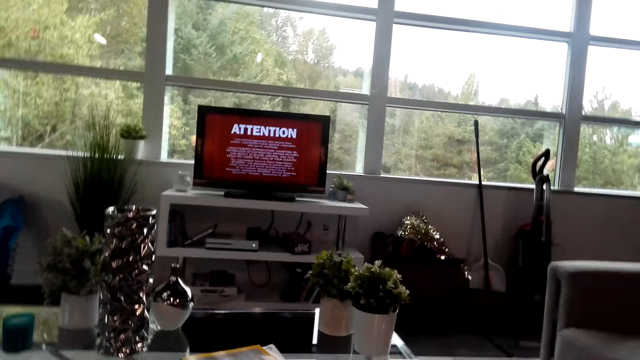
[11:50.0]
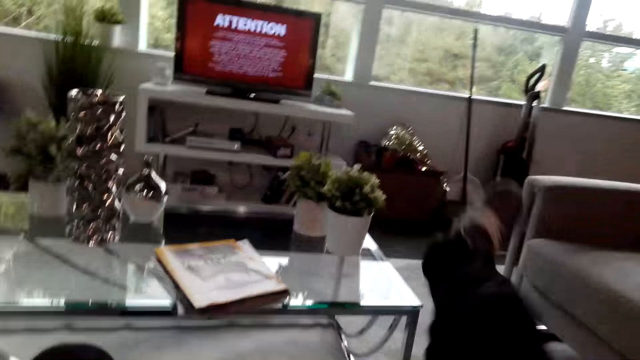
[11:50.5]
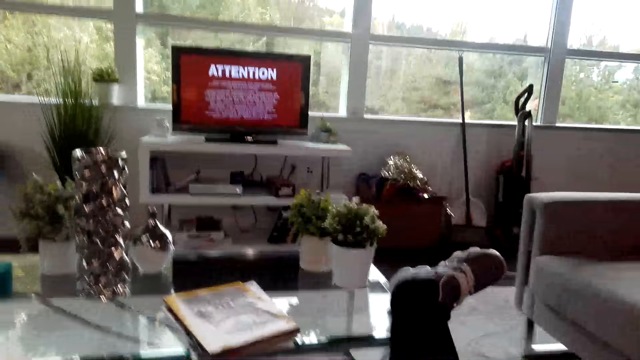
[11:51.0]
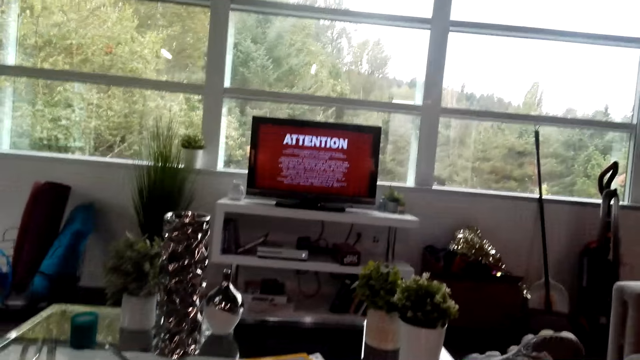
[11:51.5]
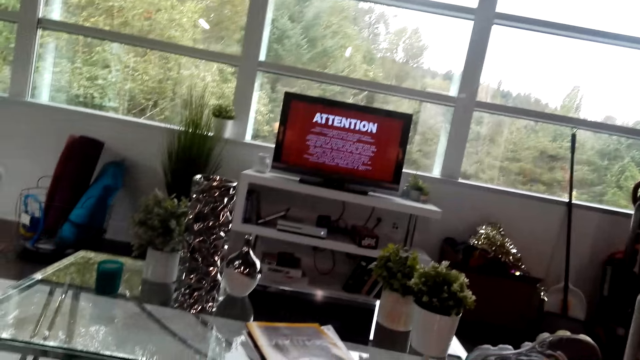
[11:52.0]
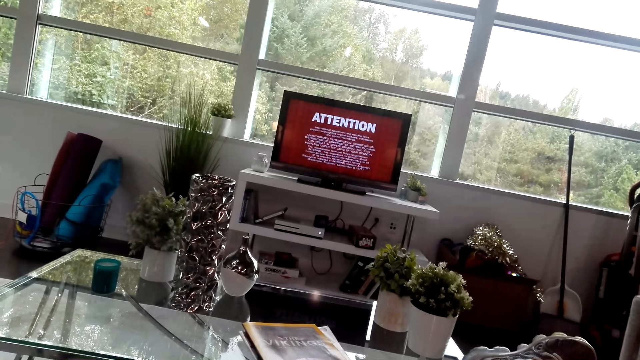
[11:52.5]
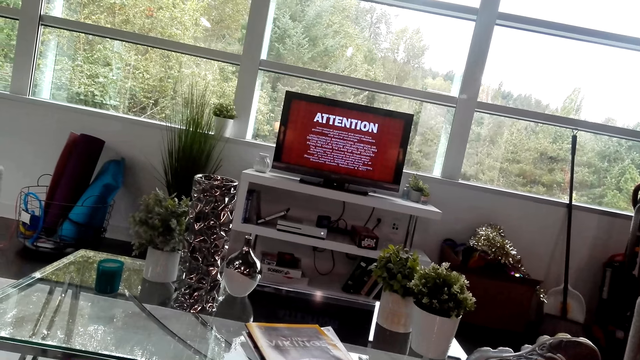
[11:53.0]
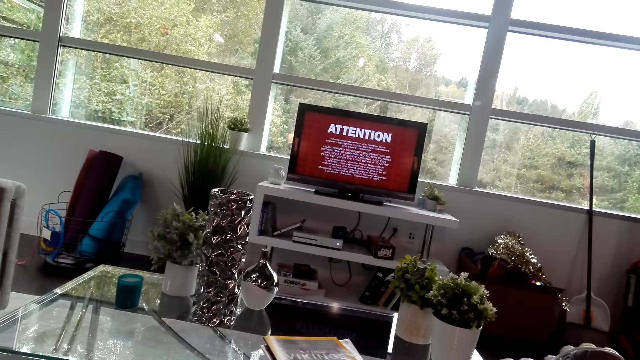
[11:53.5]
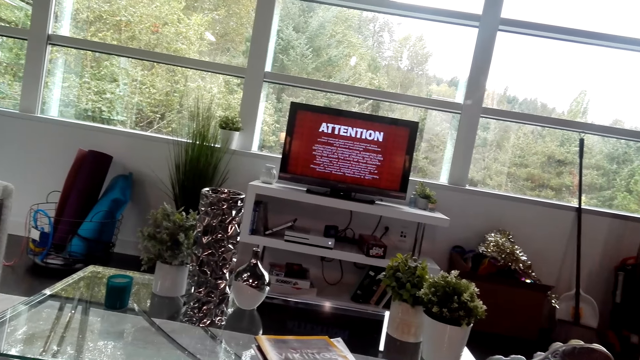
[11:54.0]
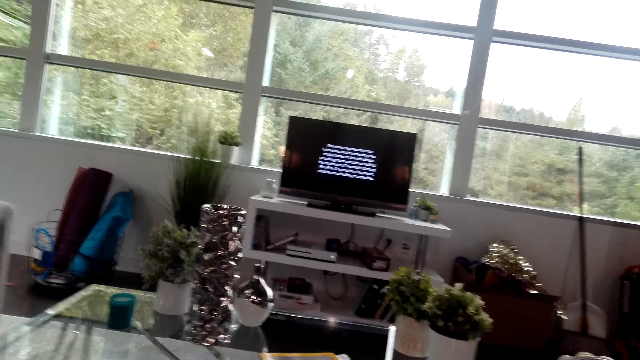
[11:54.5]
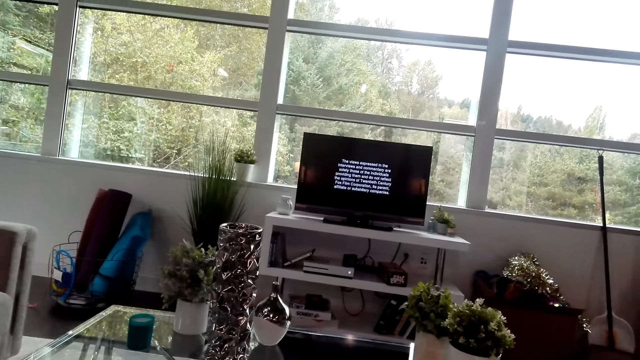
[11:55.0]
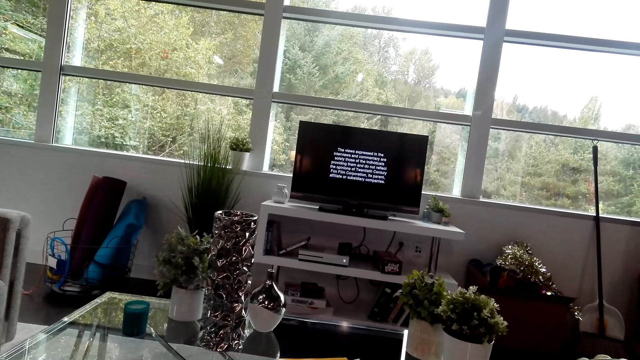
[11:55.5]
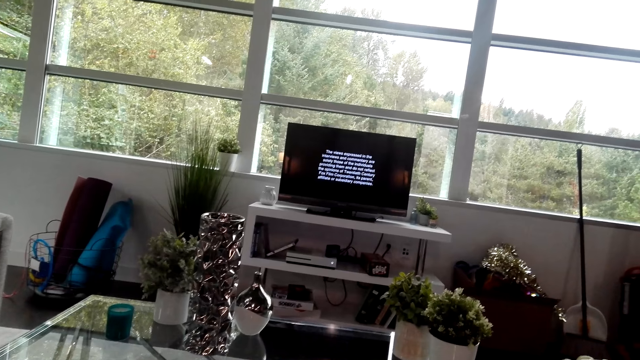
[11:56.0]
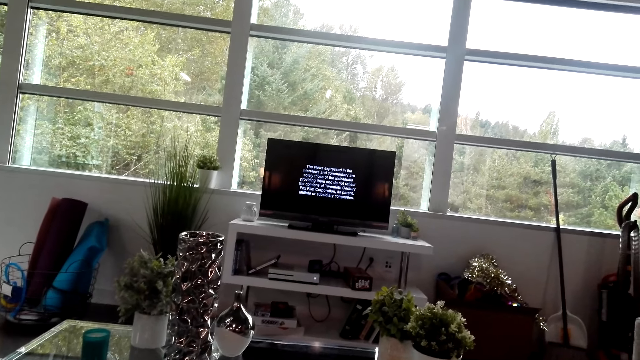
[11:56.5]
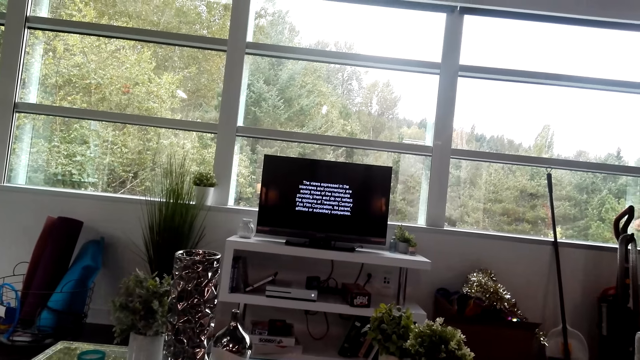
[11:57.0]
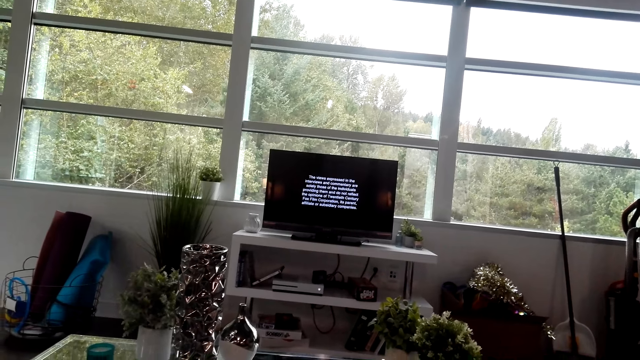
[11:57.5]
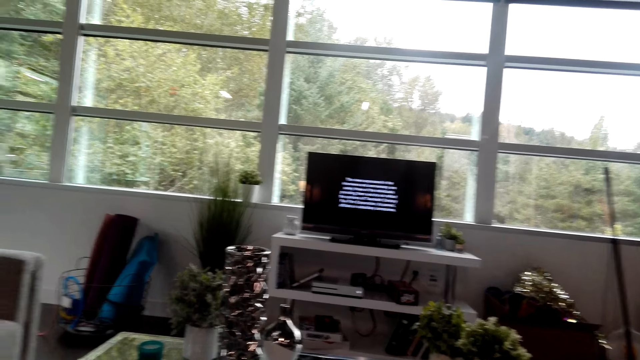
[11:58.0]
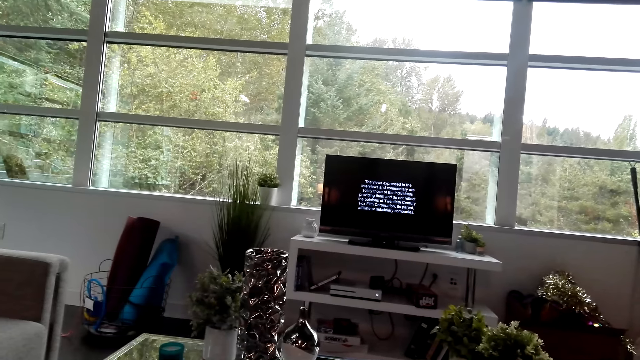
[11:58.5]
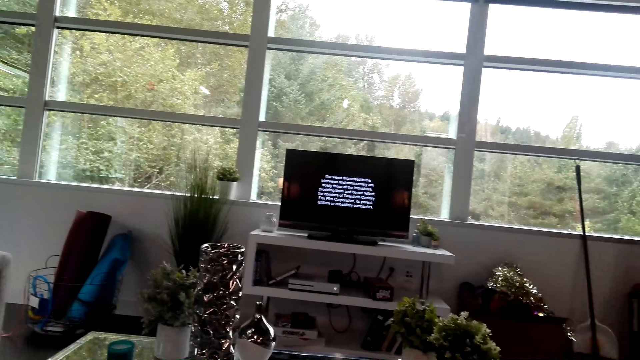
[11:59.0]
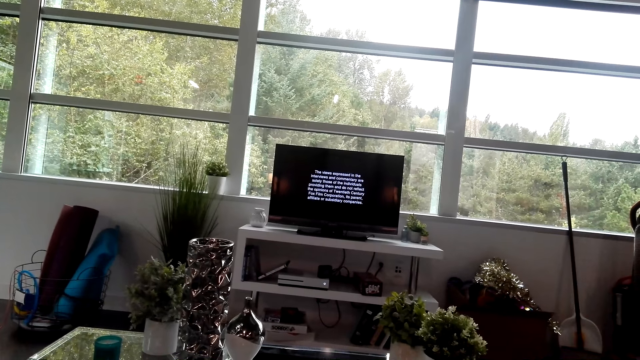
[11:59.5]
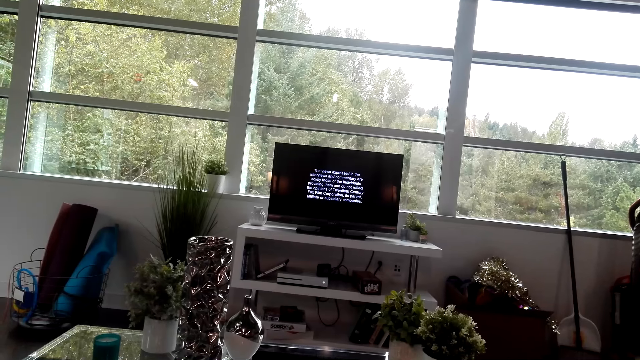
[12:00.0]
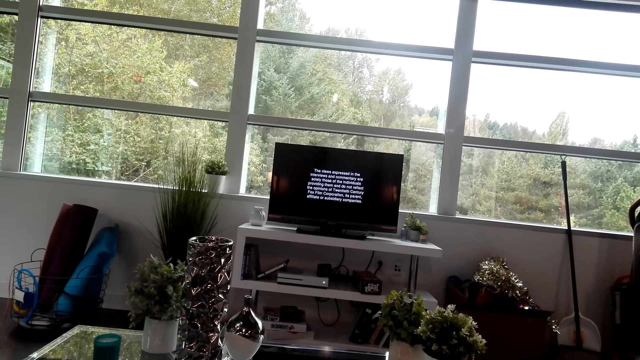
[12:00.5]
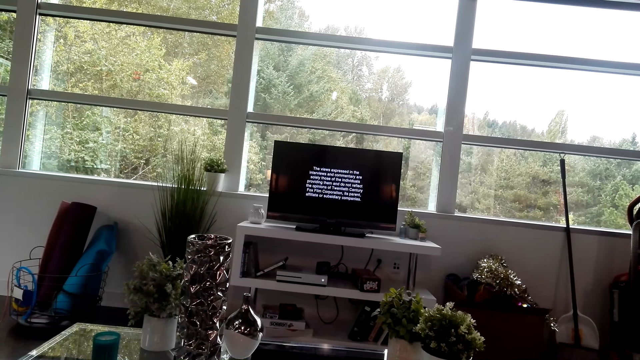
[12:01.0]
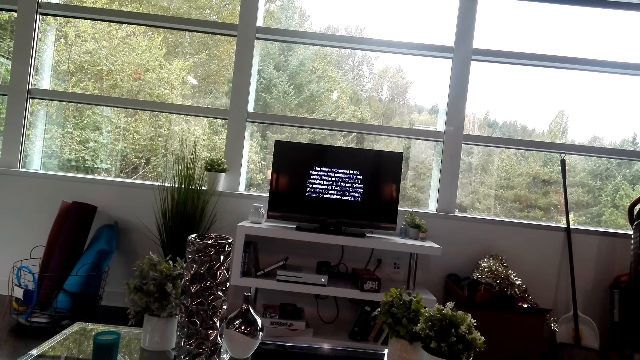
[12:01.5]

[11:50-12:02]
The camera wearer looks at the television.

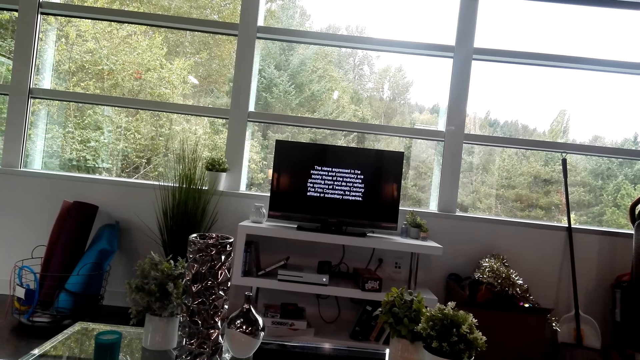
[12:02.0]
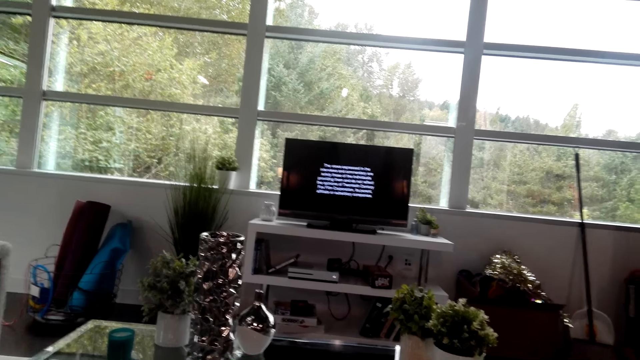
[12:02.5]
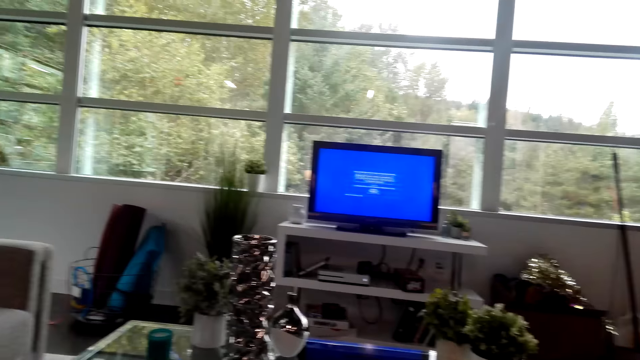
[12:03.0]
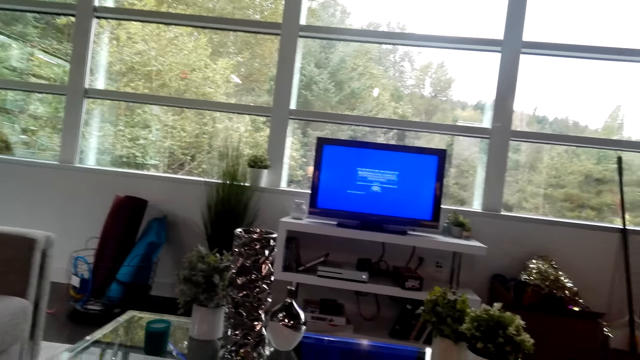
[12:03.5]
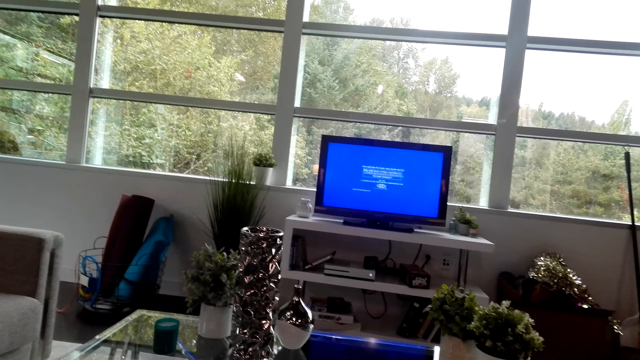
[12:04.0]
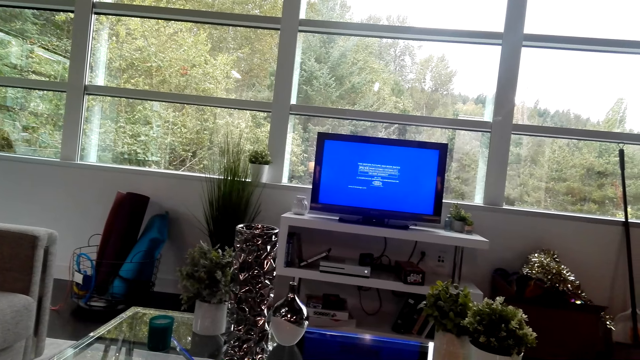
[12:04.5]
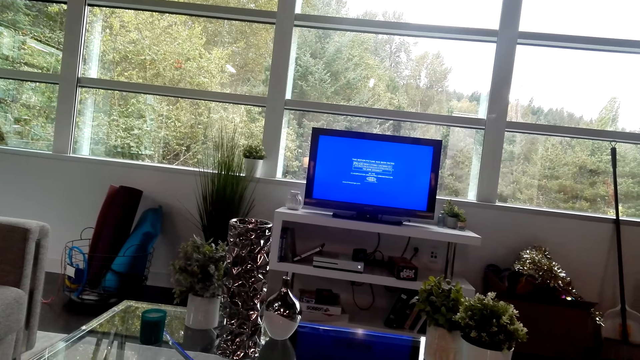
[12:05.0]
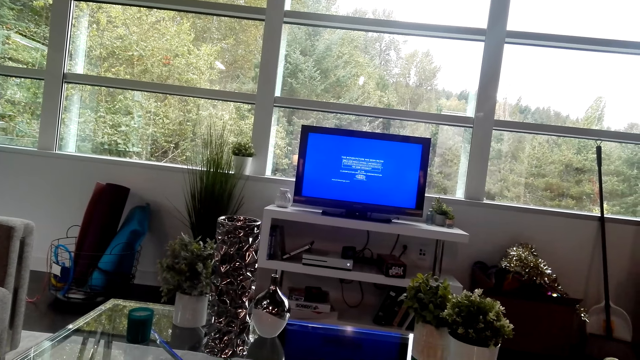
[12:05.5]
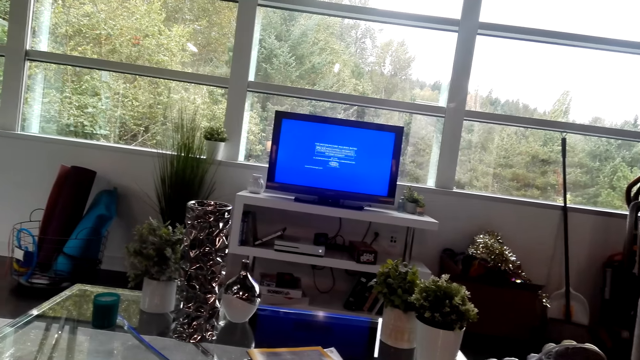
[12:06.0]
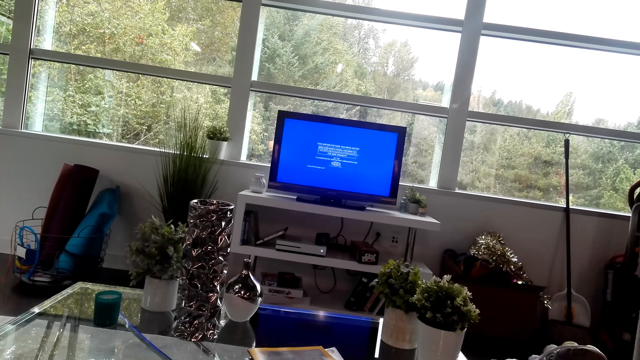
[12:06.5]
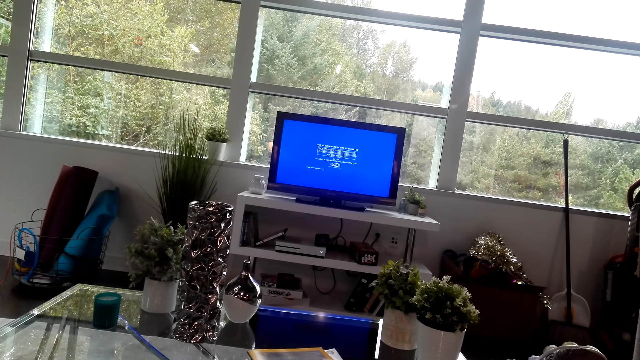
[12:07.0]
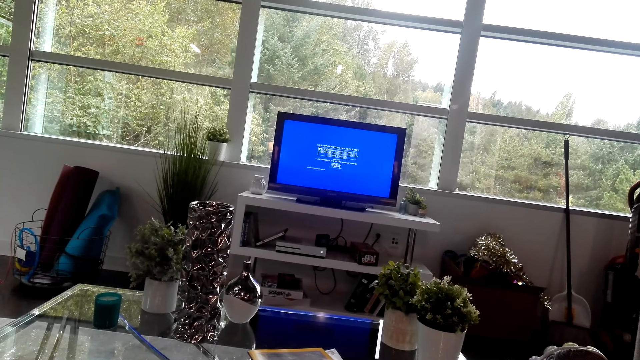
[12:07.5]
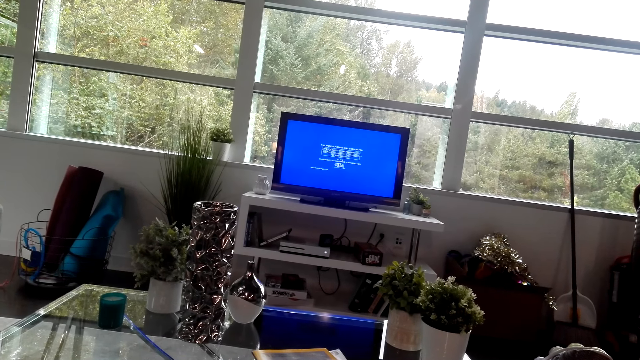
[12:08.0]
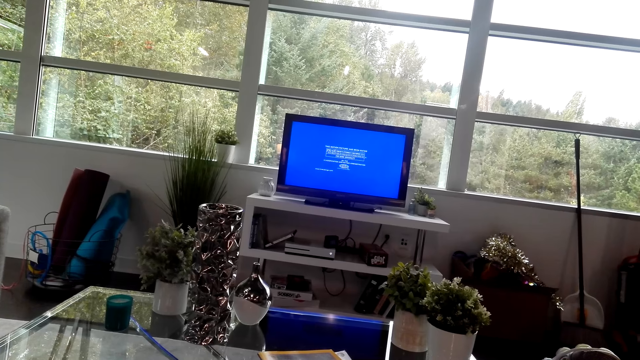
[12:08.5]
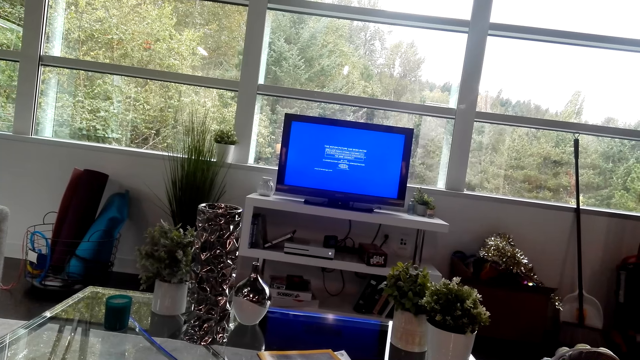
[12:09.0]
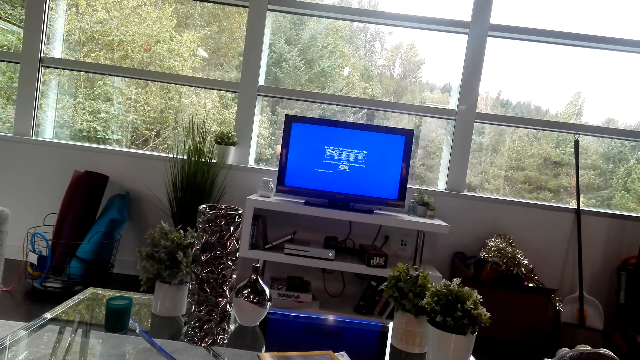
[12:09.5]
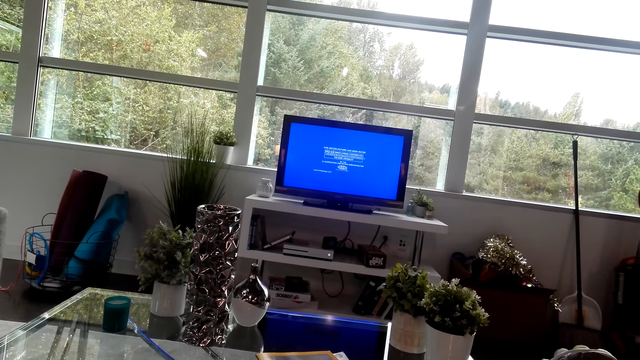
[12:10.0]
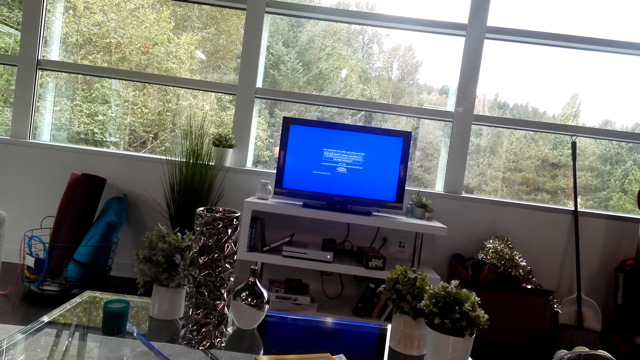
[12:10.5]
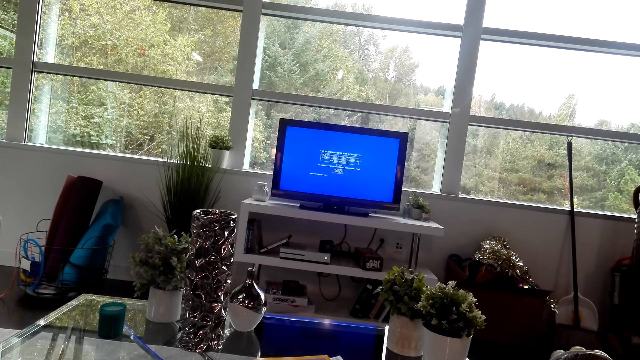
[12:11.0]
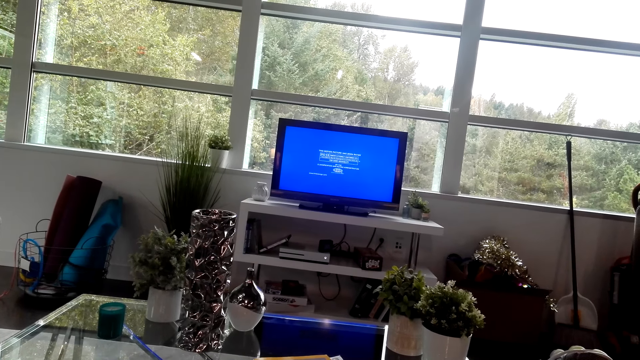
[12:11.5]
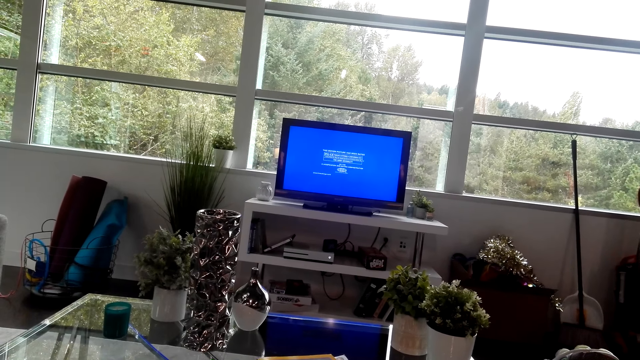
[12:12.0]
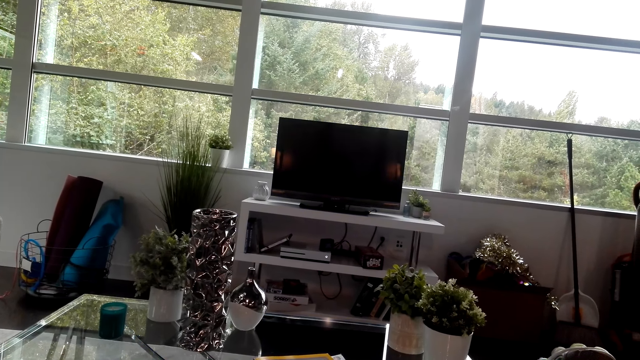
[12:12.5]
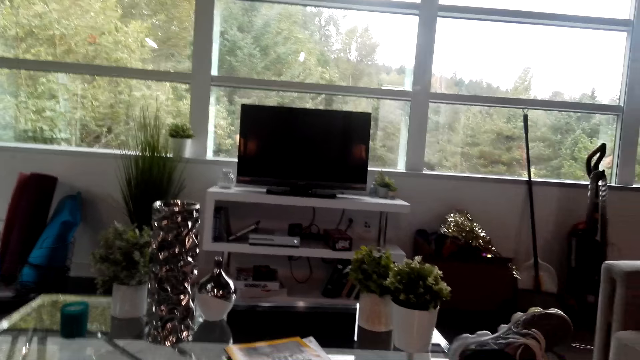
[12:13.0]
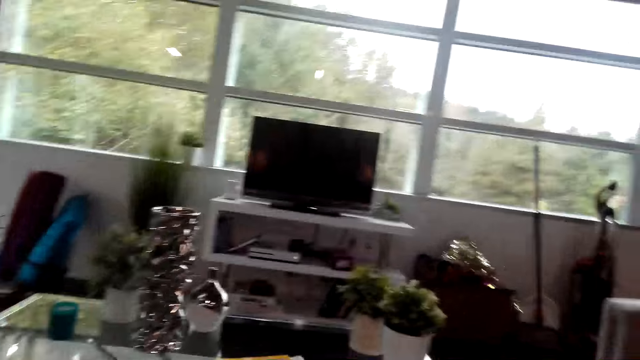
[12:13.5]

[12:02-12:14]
The camera wearer interacts with a person.
